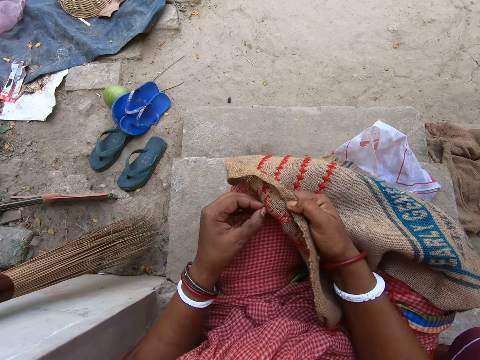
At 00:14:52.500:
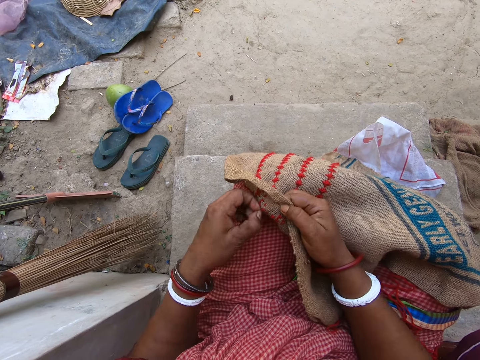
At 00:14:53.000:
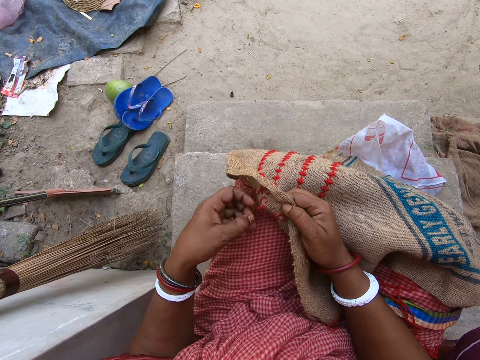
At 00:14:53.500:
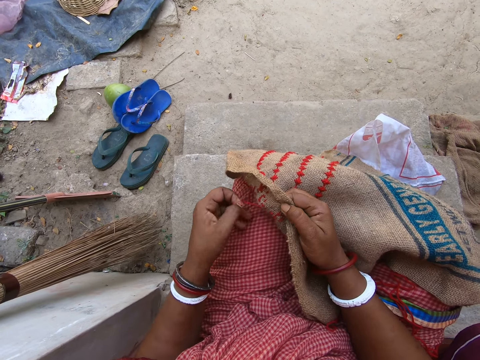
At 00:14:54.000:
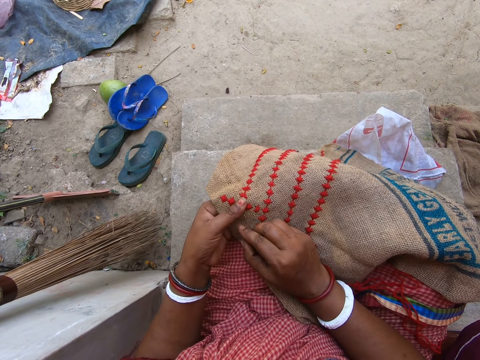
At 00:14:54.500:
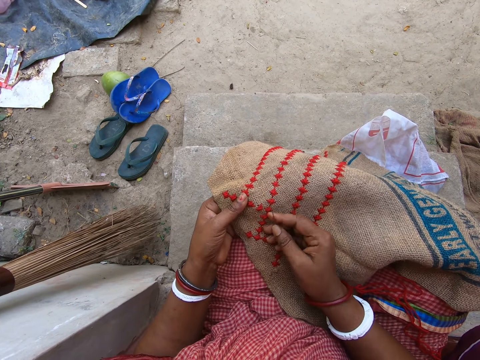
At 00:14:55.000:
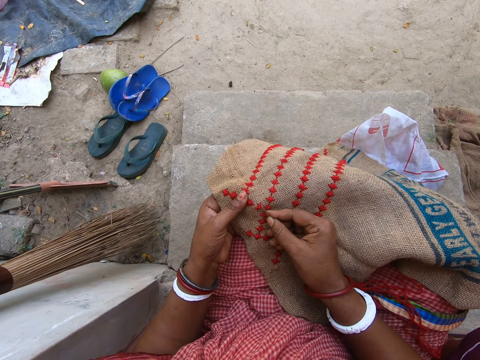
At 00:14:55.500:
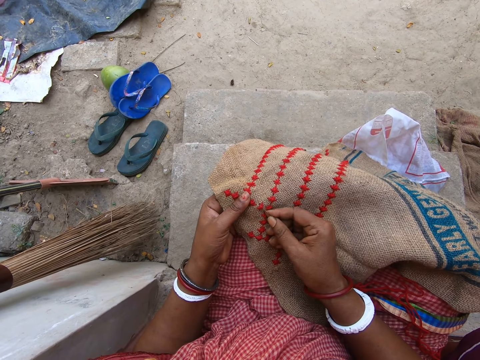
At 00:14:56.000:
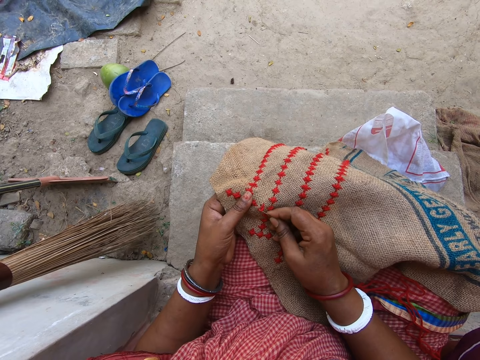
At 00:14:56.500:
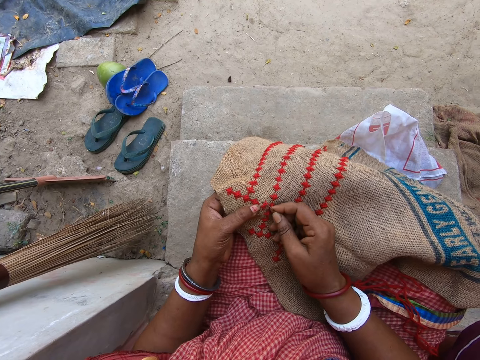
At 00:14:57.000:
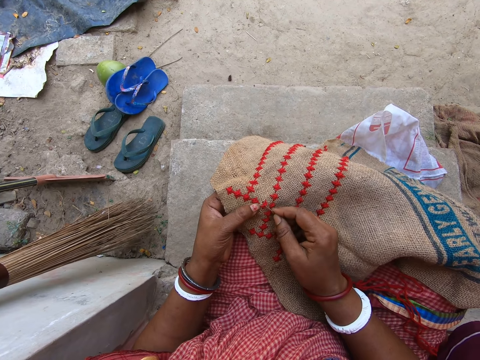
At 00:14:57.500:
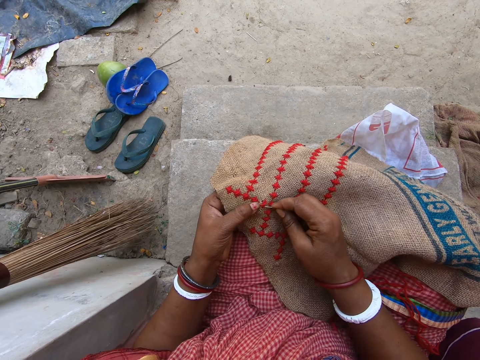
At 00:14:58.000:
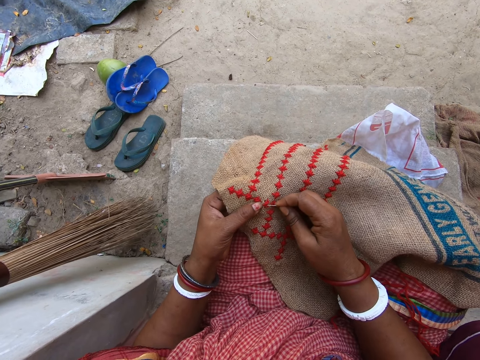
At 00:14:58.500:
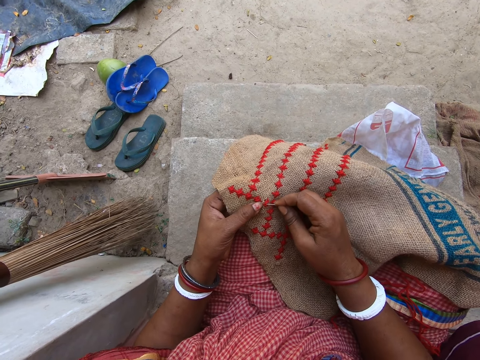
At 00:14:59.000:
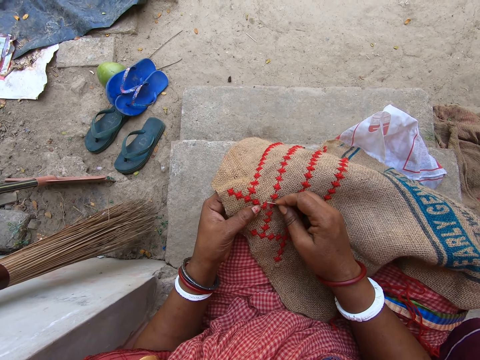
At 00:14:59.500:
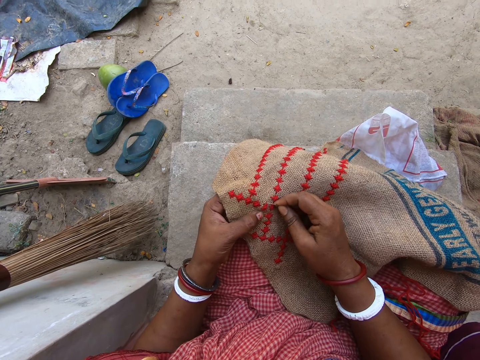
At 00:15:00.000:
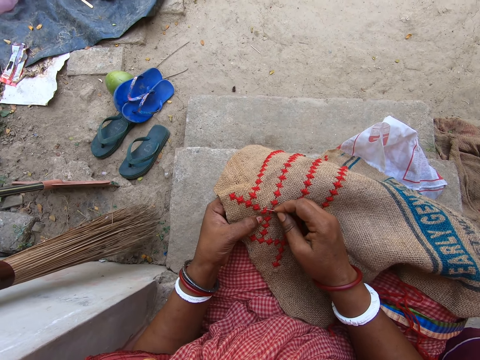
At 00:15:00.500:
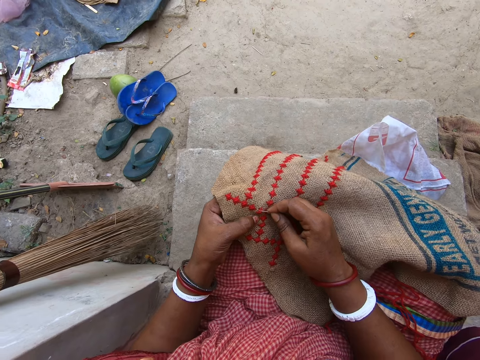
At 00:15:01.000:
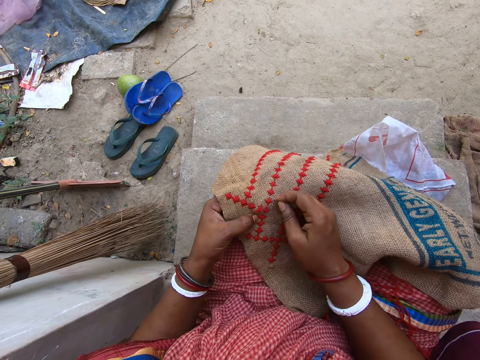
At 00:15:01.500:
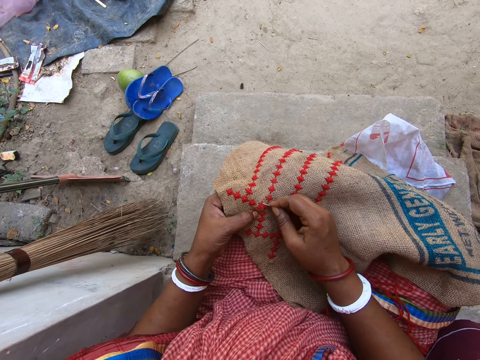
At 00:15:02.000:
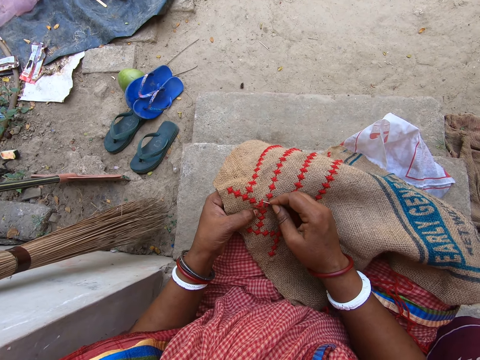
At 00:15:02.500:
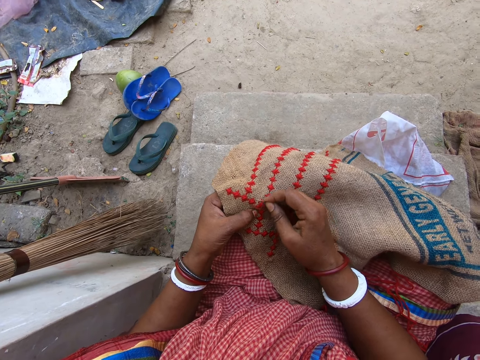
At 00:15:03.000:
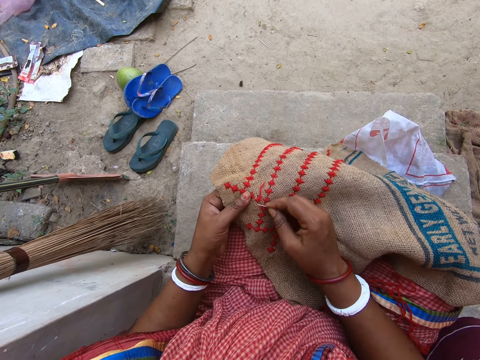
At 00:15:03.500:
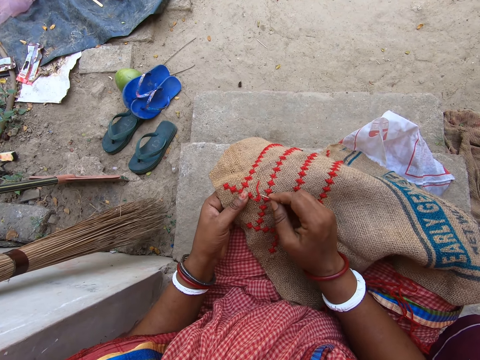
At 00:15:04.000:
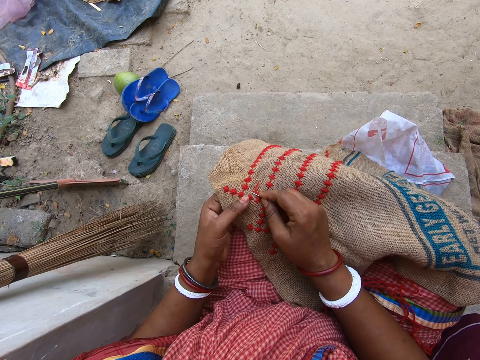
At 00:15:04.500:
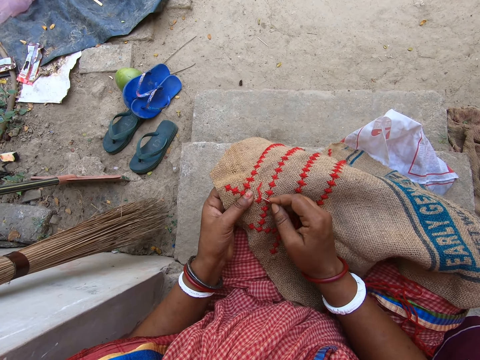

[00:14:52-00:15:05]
The camera wearer pulls the thread from behind the embroidery with her left hand. She flips the embroidery with her right hand. She inserts the needle into the embroidery with her right hand. She pulls the threads on the sack with the needle. She removes the thread on the embroidery with the needle in her right hand.

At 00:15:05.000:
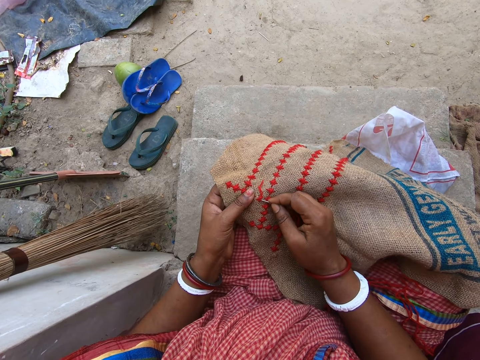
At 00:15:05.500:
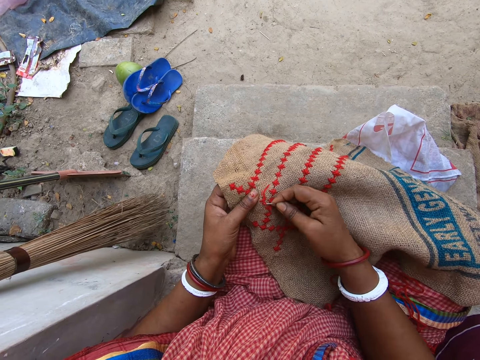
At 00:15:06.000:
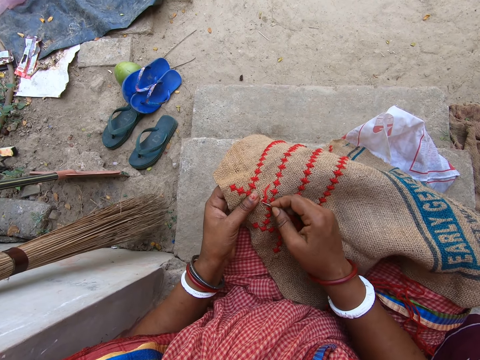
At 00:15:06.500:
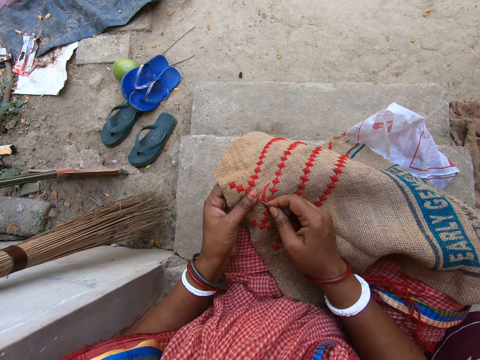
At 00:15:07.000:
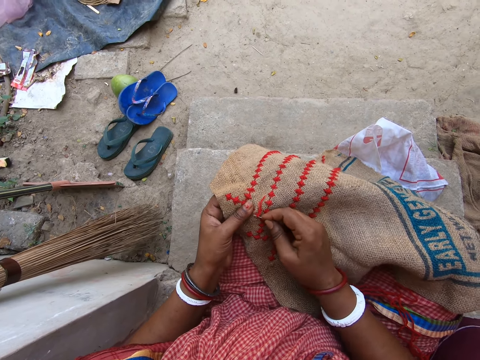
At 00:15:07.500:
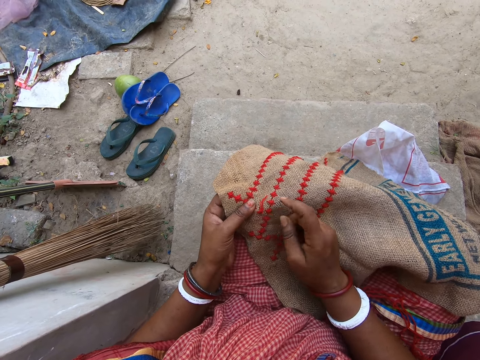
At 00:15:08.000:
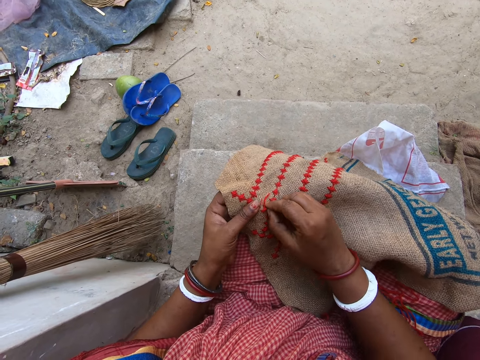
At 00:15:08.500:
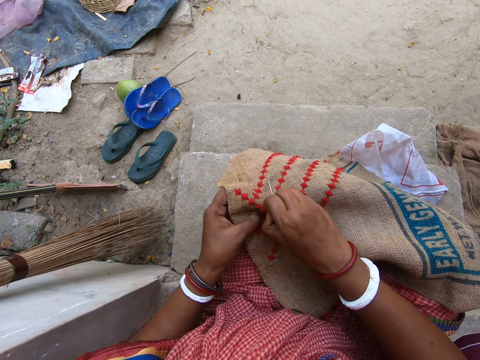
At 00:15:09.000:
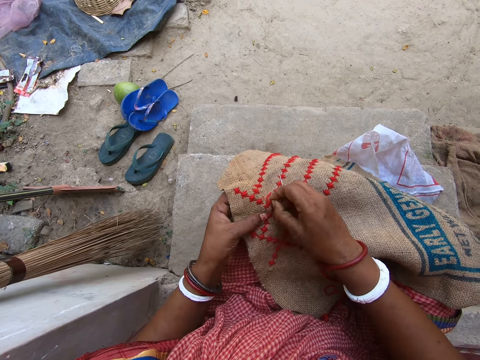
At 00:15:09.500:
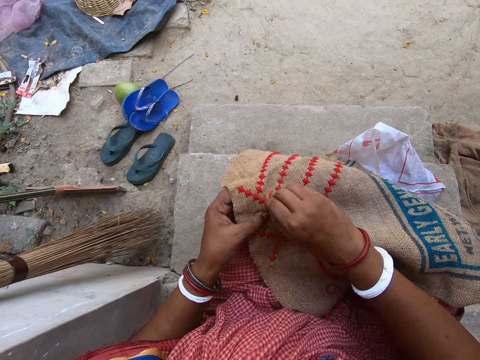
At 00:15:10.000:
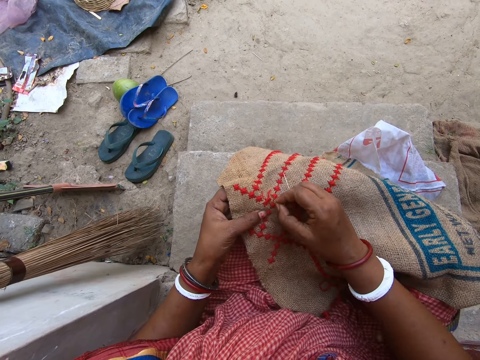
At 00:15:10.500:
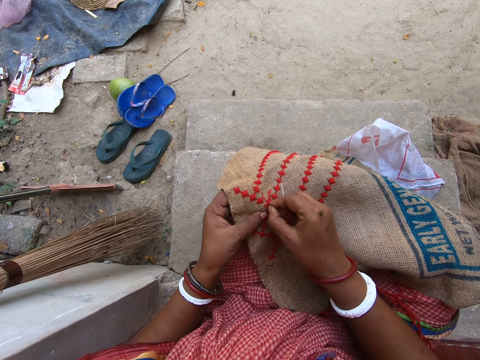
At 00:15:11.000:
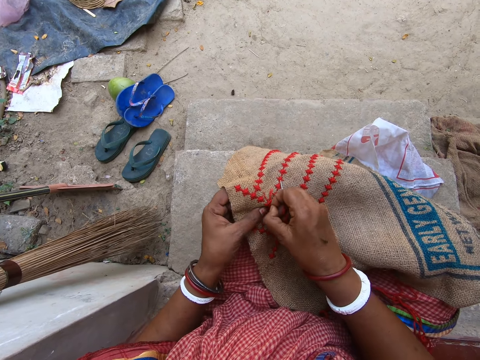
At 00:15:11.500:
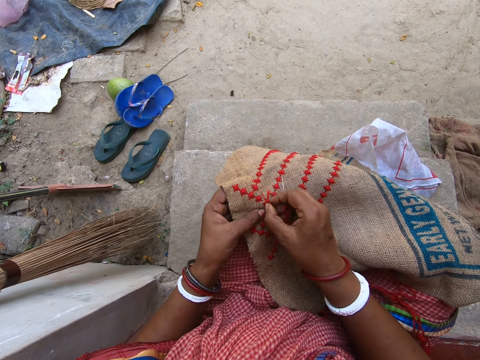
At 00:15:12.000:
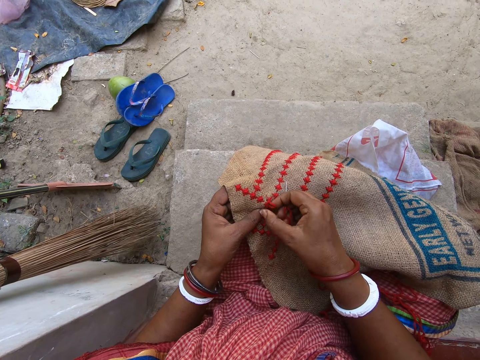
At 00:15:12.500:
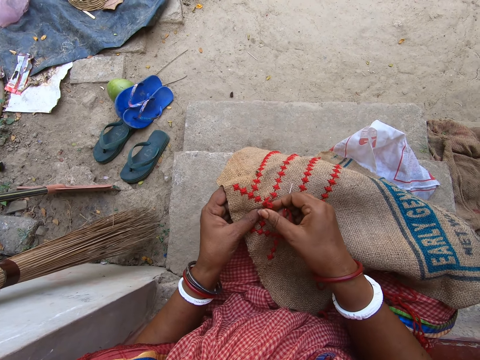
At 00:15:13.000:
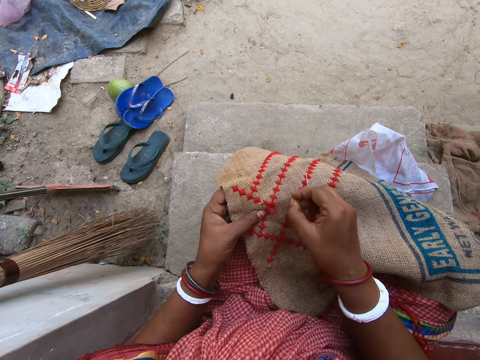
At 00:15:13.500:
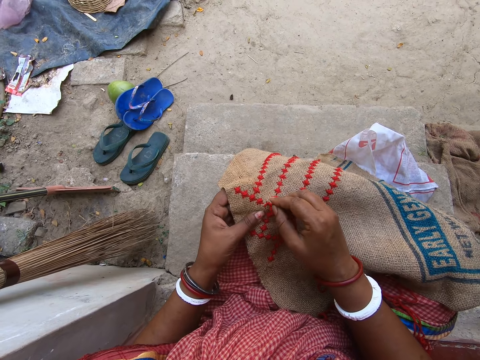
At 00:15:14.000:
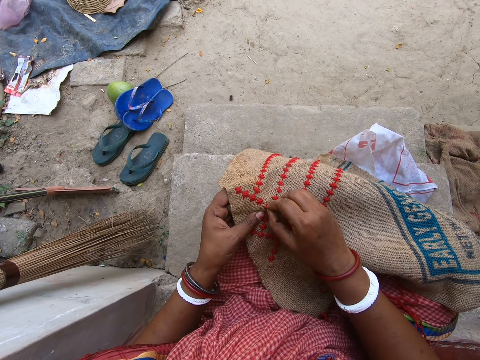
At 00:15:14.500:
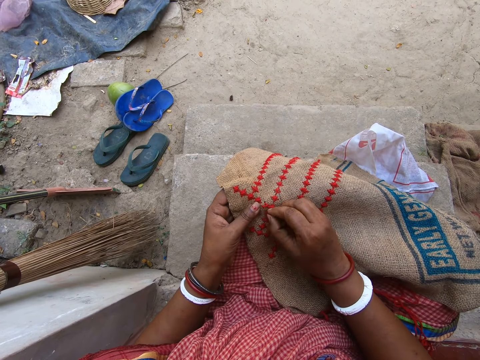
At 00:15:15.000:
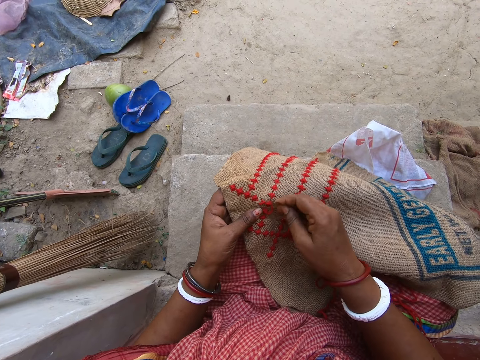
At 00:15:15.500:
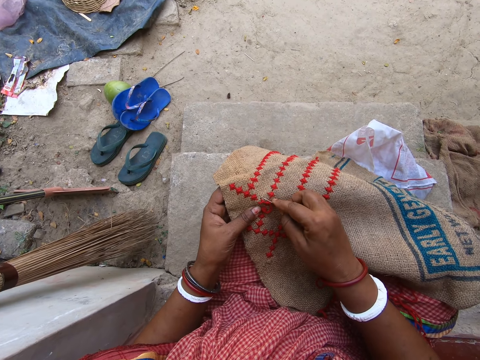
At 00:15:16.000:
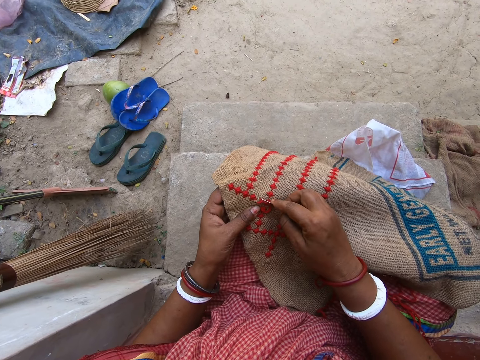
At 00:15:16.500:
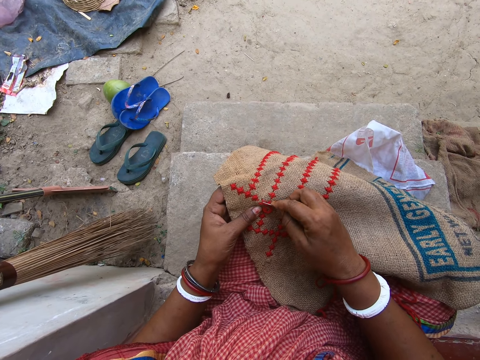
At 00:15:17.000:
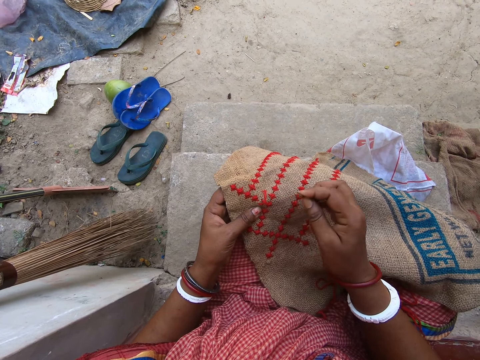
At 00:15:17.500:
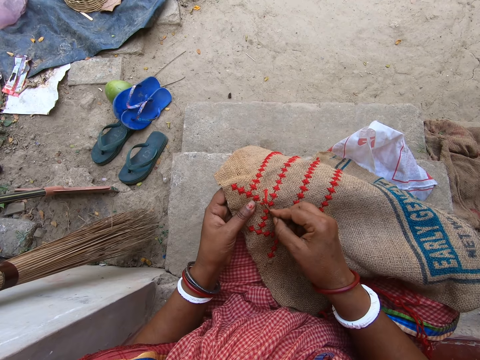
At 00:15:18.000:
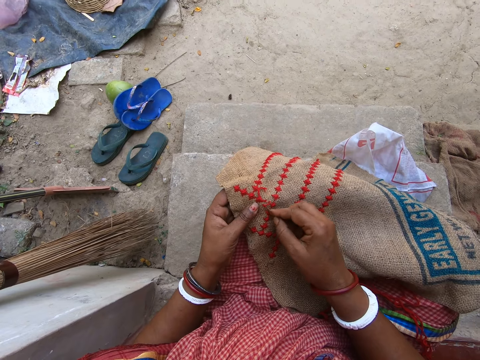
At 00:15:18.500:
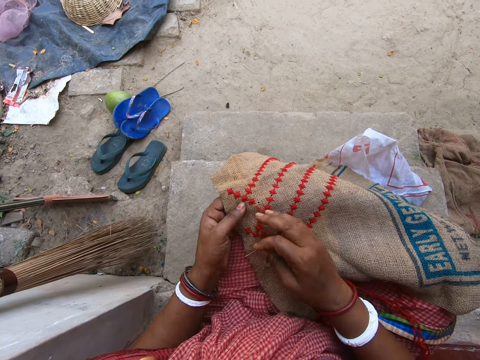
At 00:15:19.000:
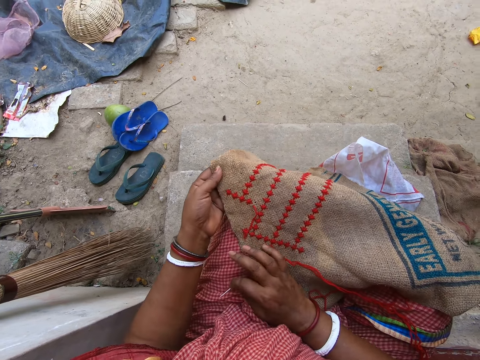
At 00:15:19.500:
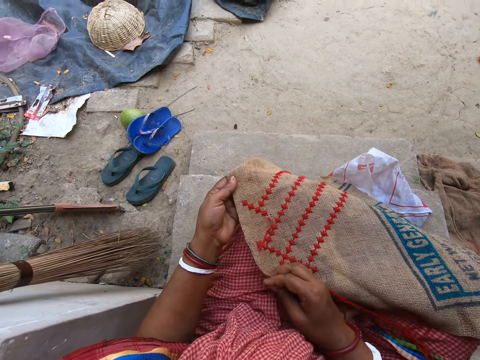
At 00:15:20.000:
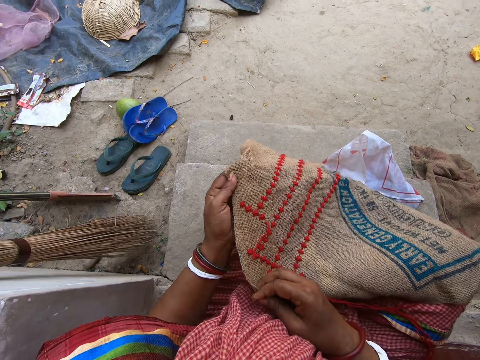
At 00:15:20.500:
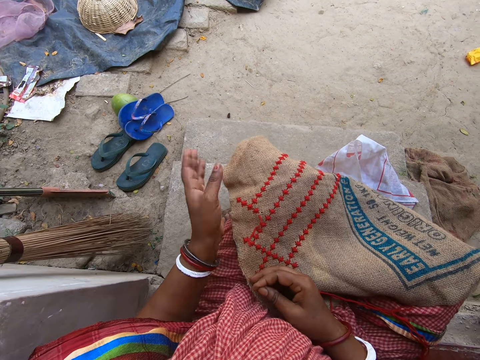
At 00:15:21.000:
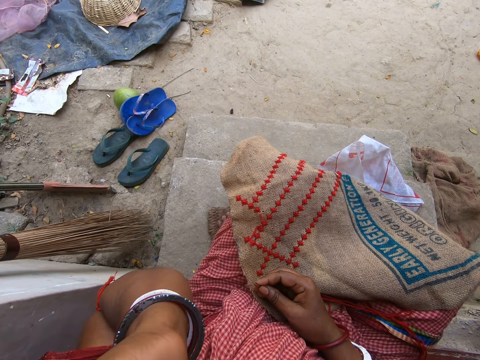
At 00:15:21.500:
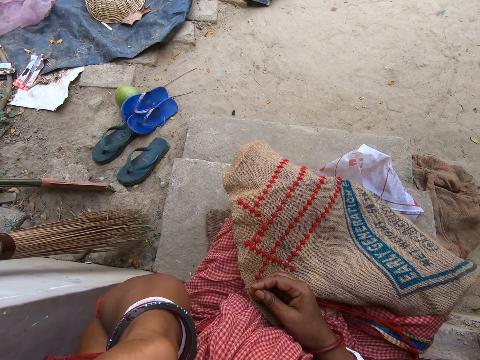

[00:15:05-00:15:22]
The camera wearer pulls the thread on the embroidery with the needle in her right hand. She pulls the thread on the embroidery with her right hand. She pulls the thread on the embroidery with the needle in her right hand. She adjusts the embroidery with both hands. She raises her left hand from the embroidery. She holds her face.
